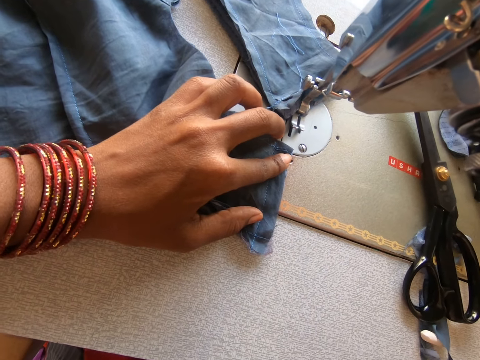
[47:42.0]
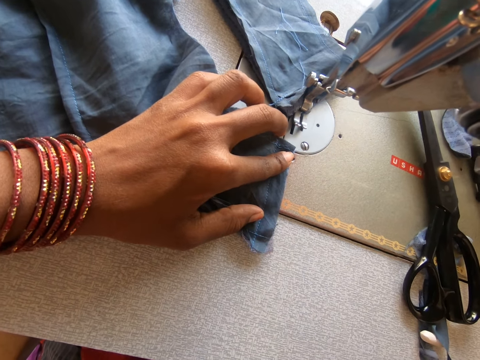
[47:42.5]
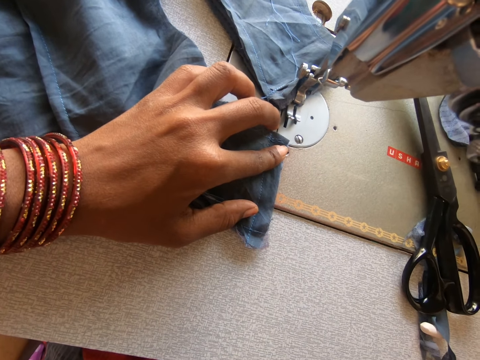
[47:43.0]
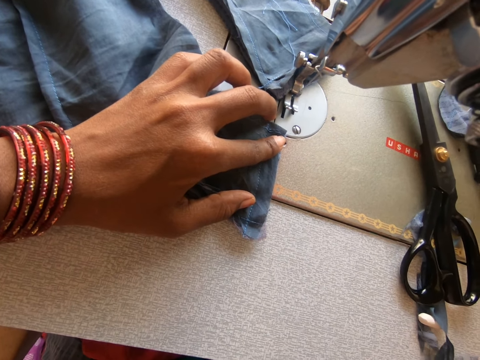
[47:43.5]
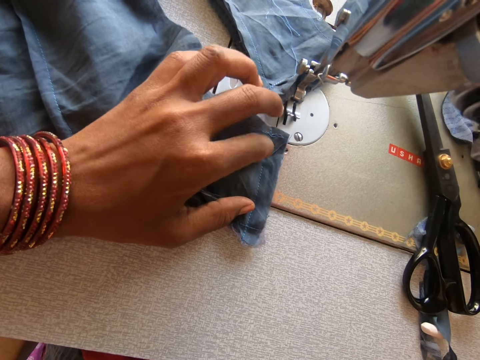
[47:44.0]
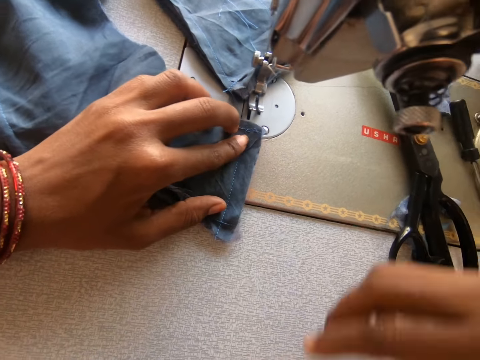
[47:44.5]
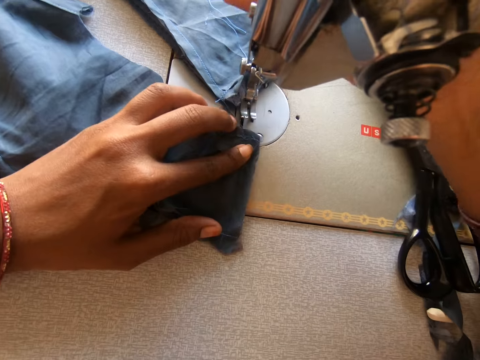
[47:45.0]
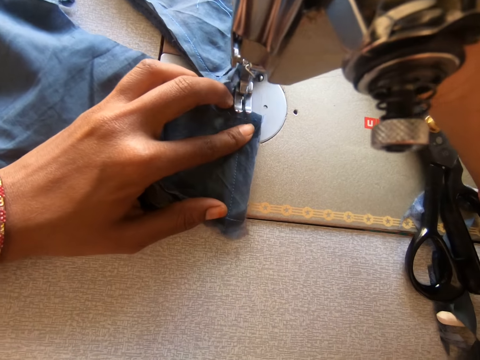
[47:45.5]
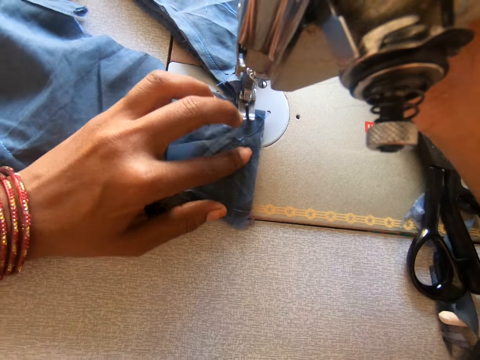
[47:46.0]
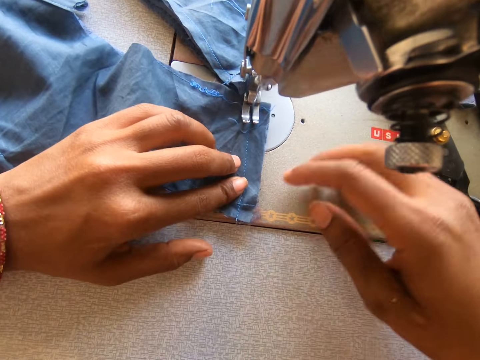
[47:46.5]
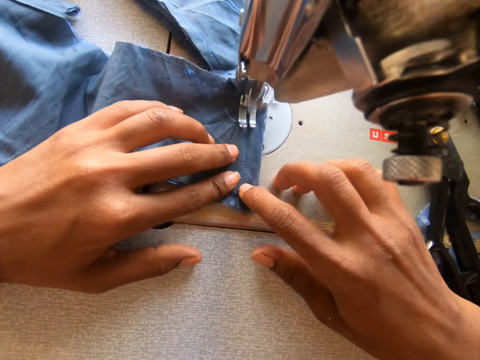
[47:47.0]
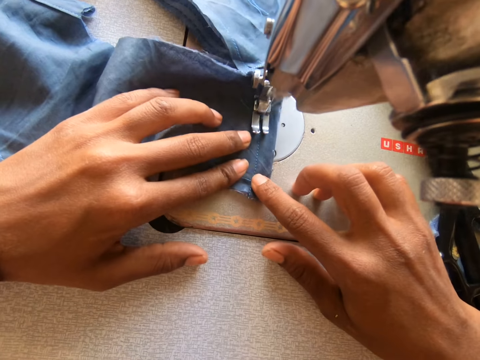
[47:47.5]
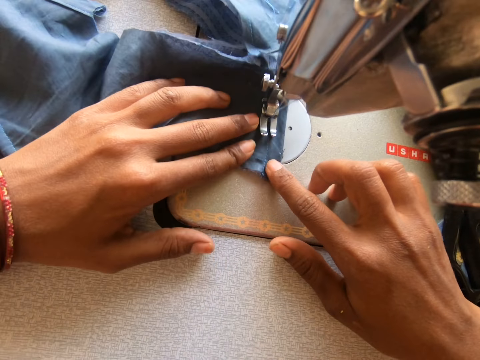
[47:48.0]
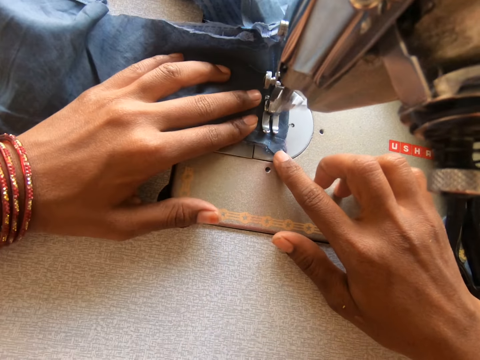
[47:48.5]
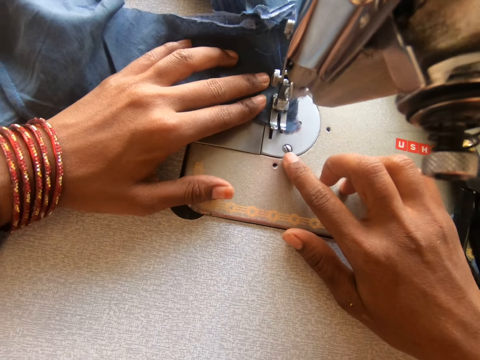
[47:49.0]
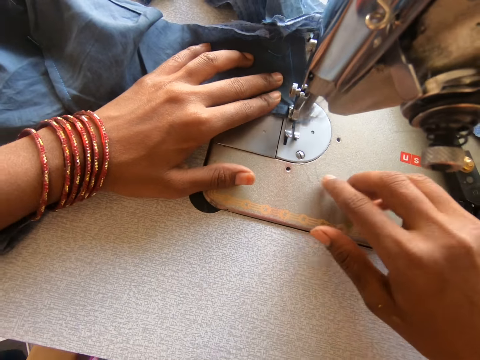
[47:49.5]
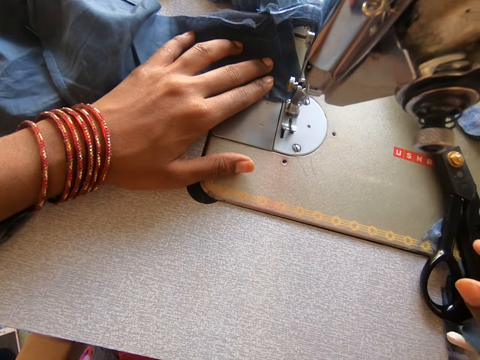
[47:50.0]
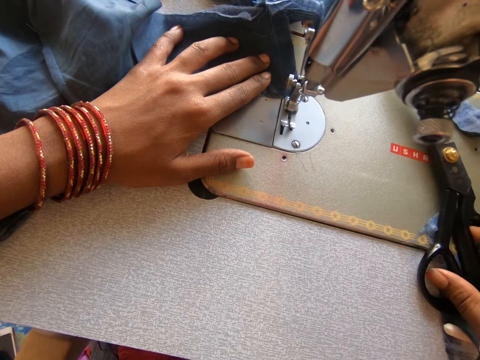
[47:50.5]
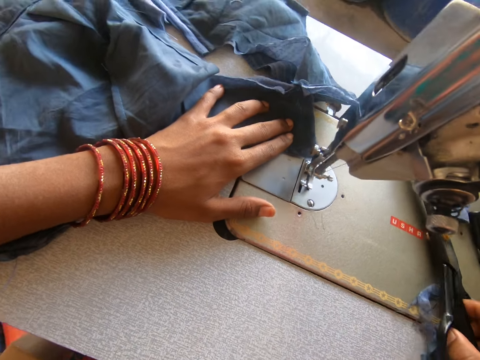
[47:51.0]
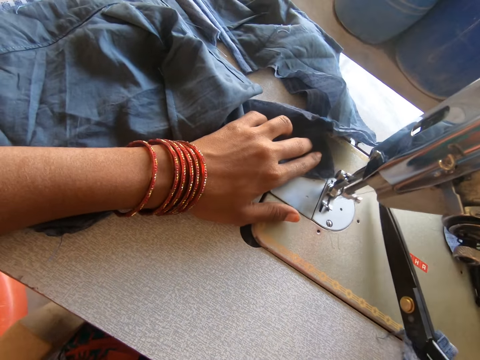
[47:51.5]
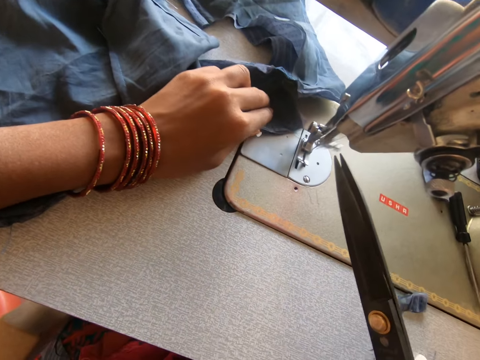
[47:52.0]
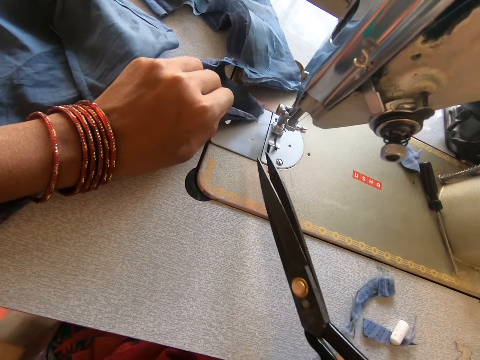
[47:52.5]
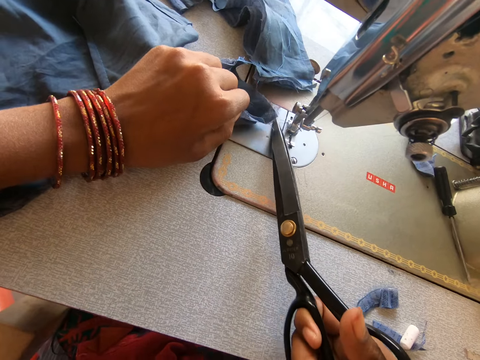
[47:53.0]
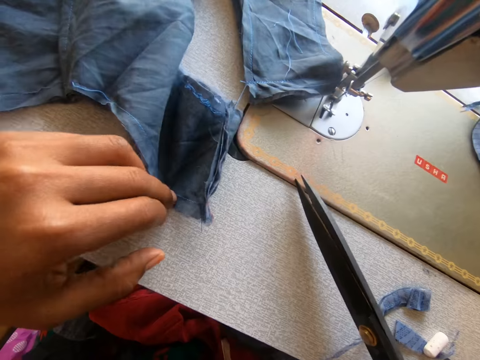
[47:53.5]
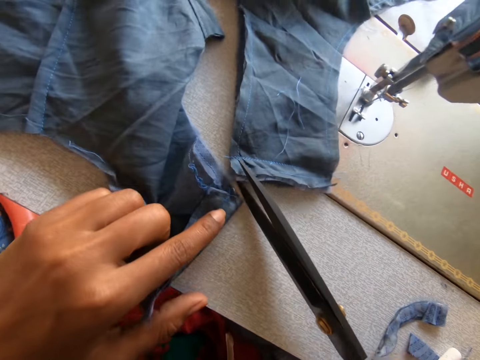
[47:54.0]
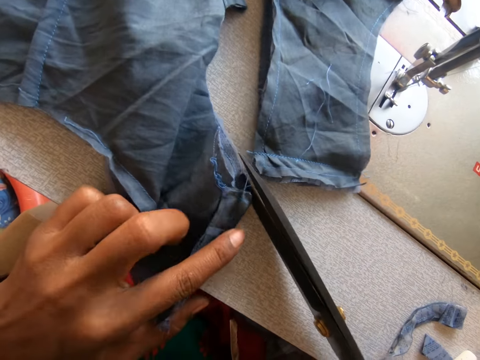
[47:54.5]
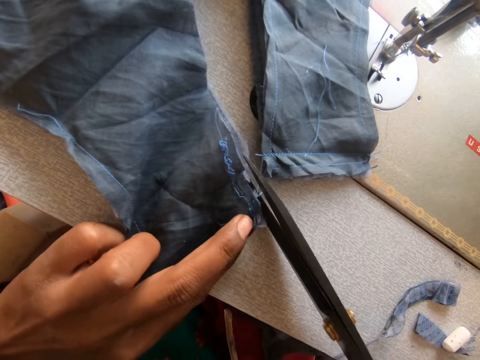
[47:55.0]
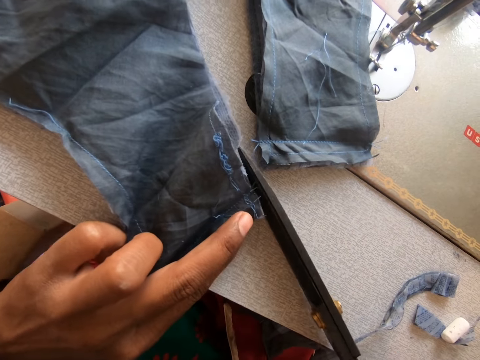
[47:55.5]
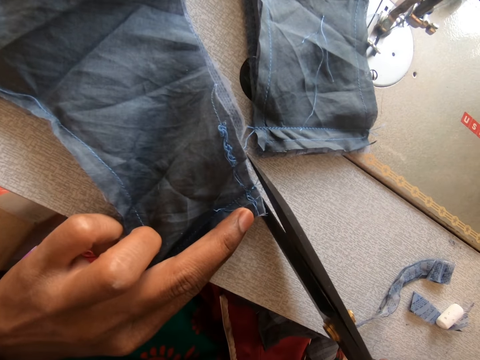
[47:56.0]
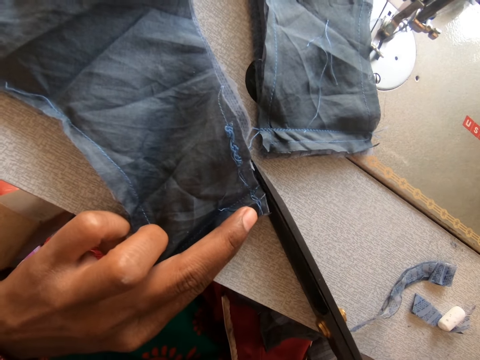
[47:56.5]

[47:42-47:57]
The camera wearer holds a garment. They lower the presser foot. They sew the cloths together with the sewing machine. They pick the pair of scissors on the sewing machine. They cut off the thread from the cloth with the pair of scissors. They cut off another thread with the pair of scissors.

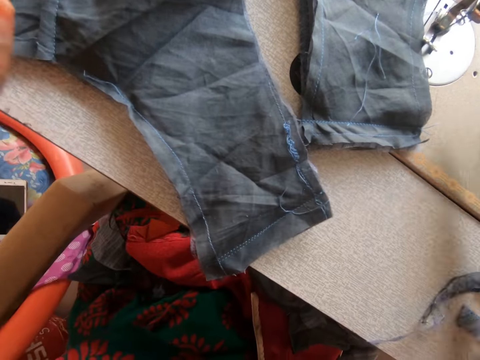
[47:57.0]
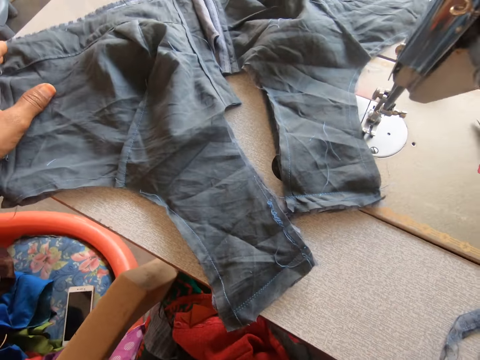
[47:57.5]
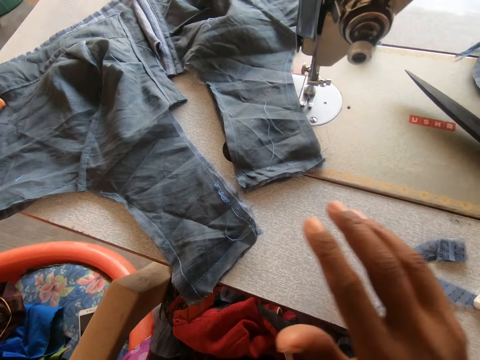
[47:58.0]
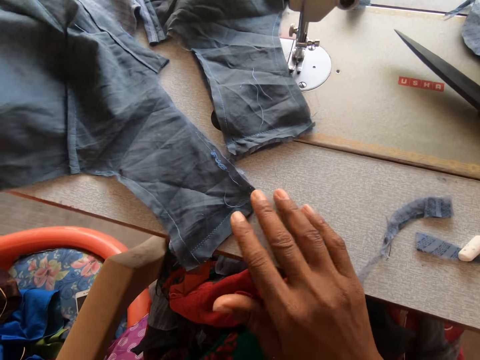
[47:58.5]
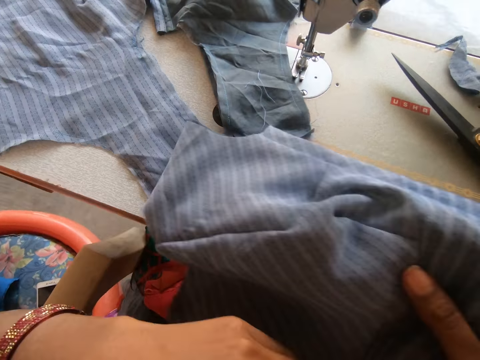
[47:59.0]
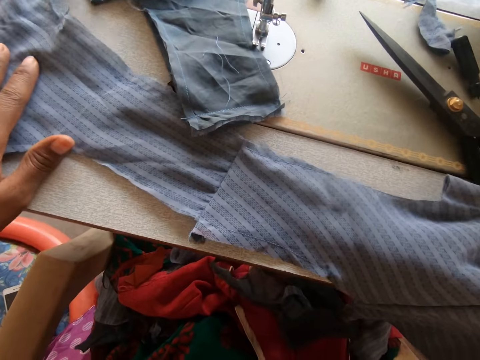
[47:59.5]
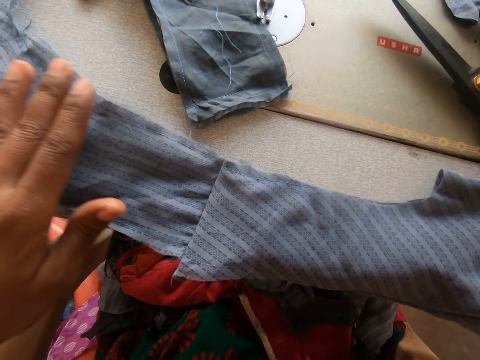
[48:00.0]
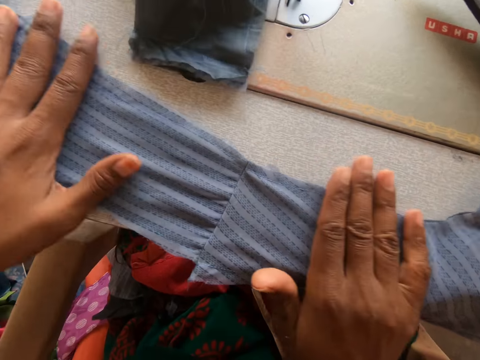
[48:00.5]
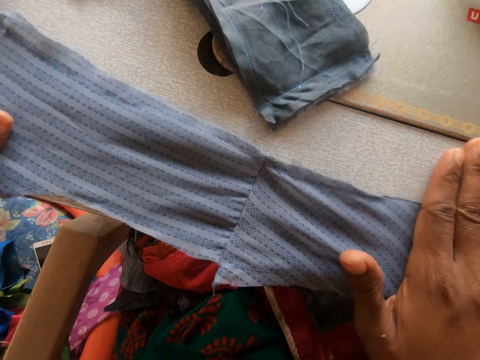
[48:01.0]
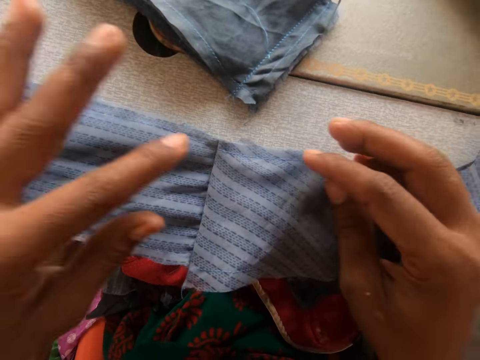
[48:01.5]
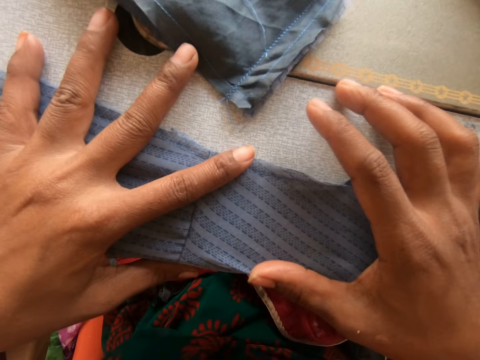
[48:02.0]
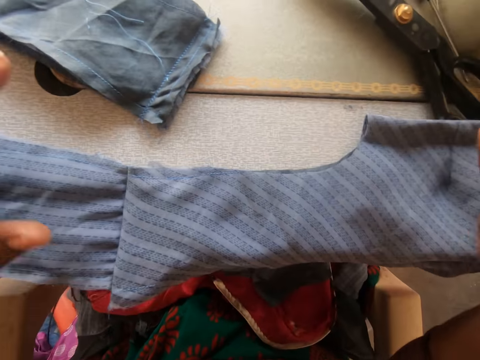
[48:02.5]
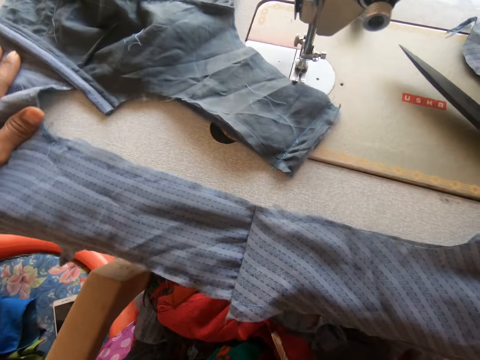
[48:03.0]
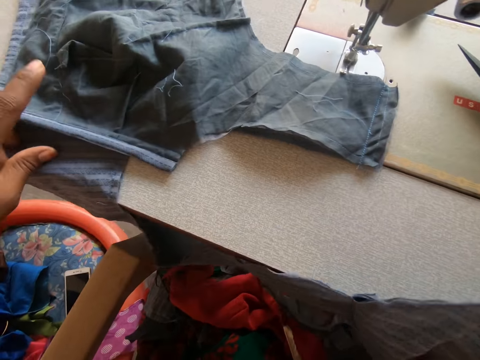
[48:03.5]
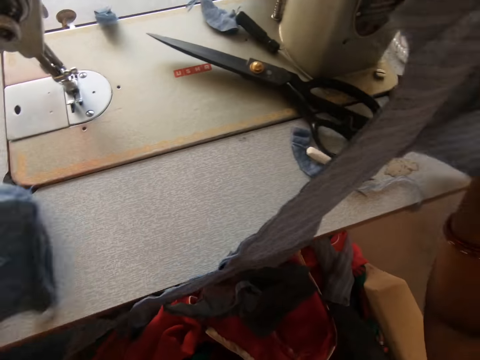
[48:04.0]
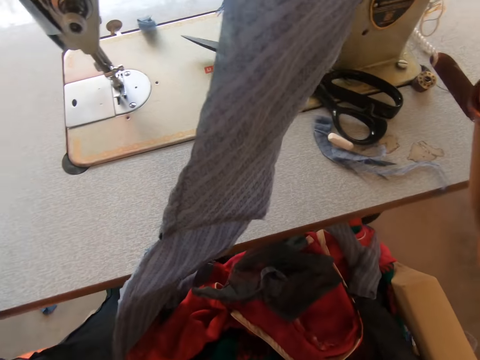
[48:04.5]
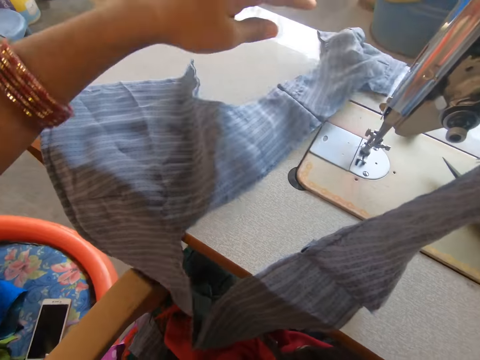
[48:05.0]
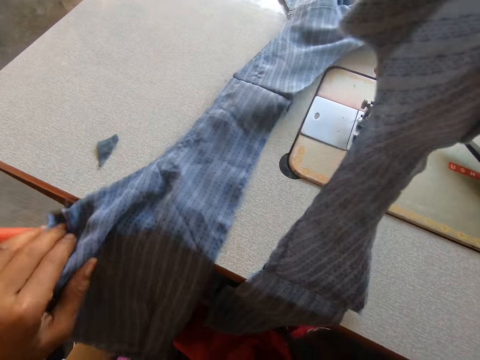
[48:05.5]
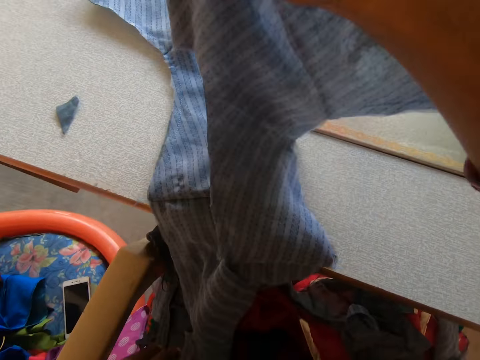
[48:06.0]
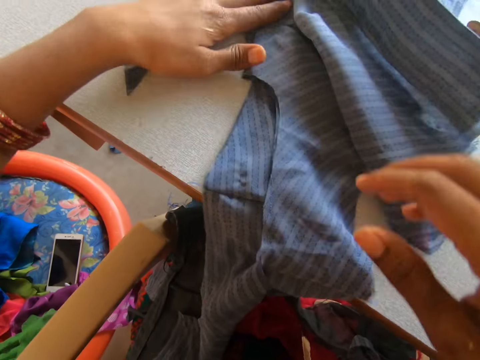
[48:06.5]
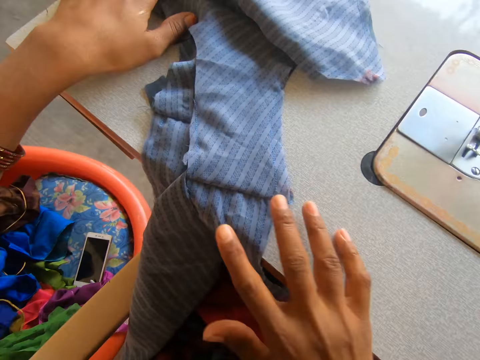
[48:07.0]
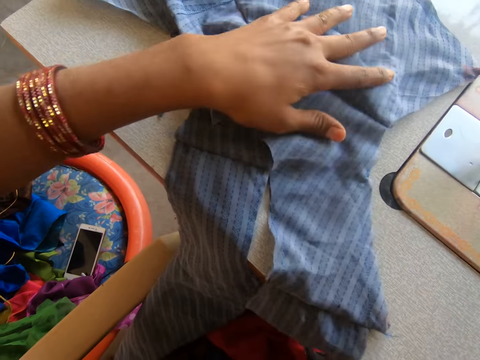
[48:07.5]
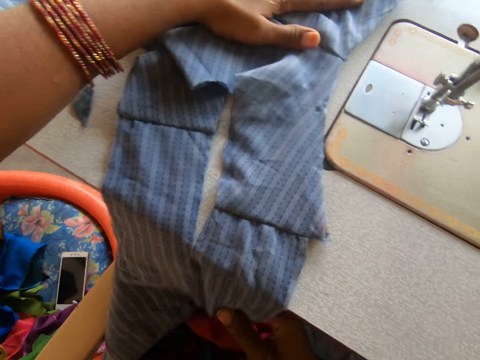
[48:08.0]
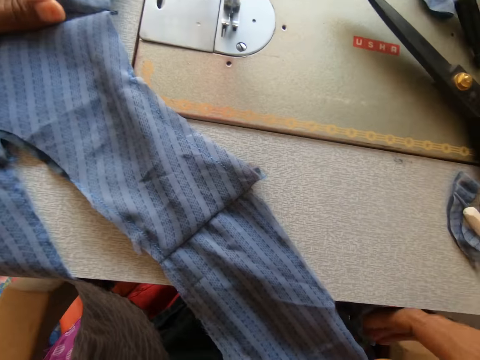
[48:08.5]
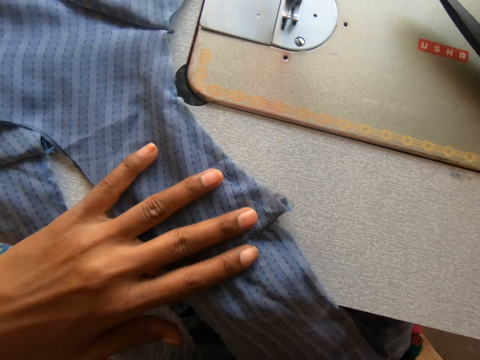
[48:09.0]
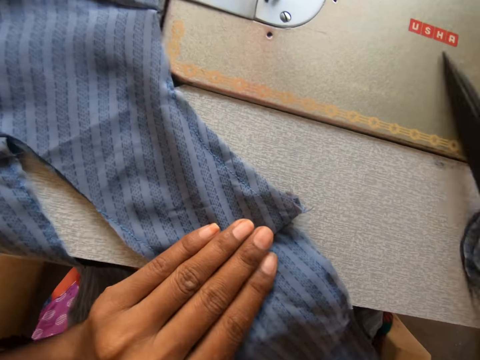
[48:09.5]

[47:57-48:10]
The camera wearer places the pair of scissors on the sewing machine. She adjusts the cloth with her hands. She unfolds a garment. She spreads the garment. She slides the garment on the sewing machine.
